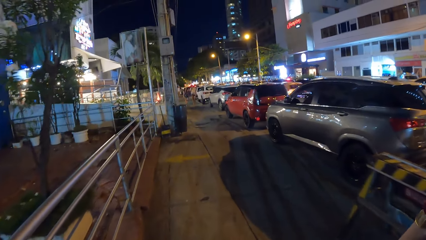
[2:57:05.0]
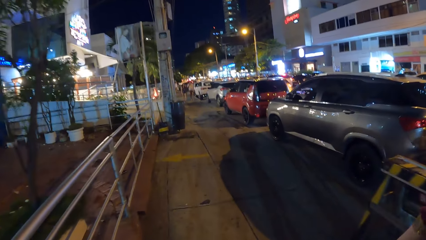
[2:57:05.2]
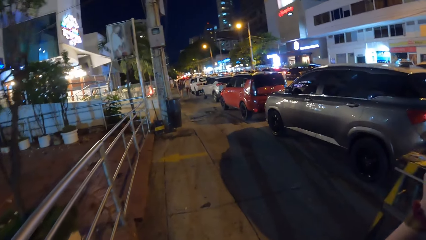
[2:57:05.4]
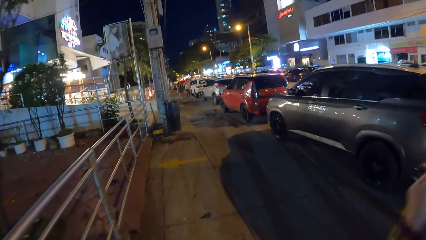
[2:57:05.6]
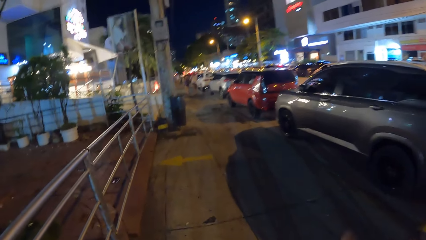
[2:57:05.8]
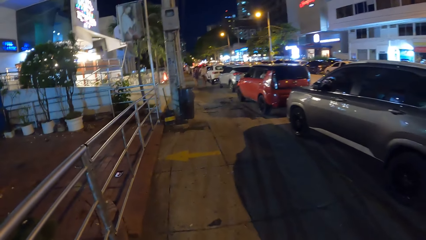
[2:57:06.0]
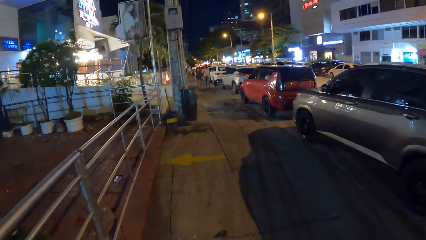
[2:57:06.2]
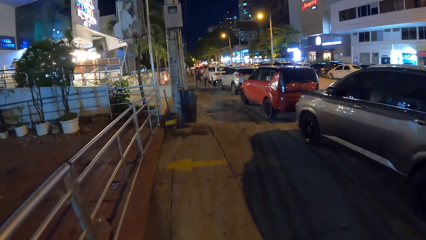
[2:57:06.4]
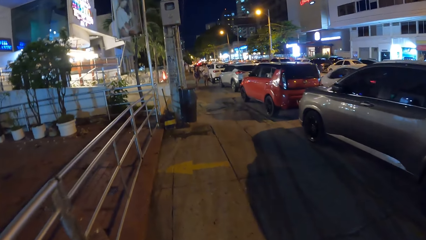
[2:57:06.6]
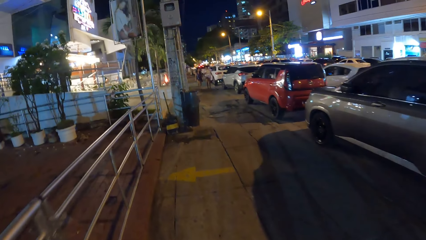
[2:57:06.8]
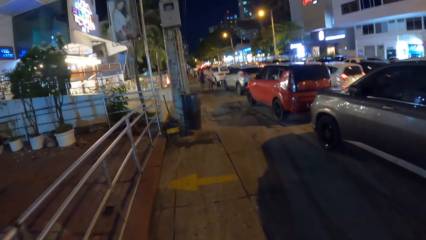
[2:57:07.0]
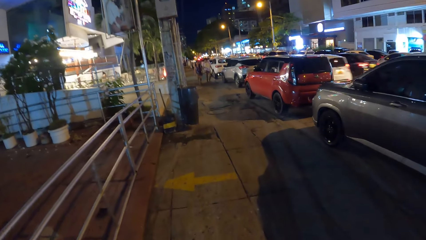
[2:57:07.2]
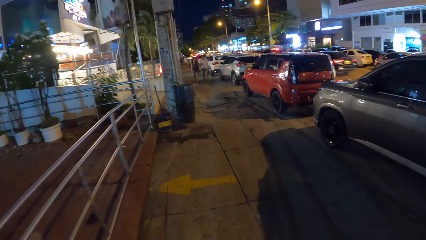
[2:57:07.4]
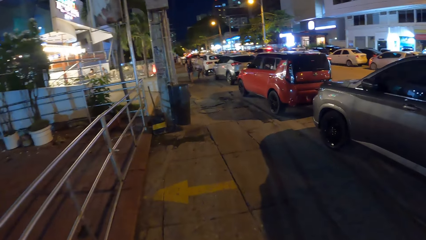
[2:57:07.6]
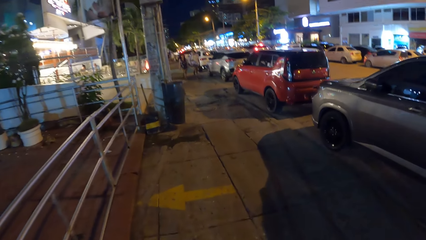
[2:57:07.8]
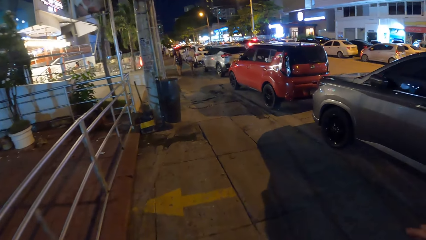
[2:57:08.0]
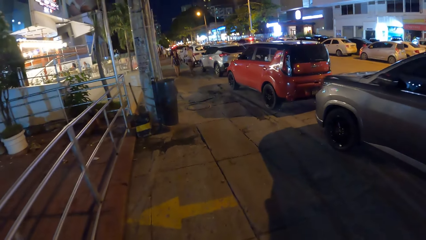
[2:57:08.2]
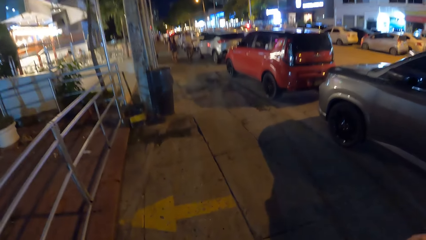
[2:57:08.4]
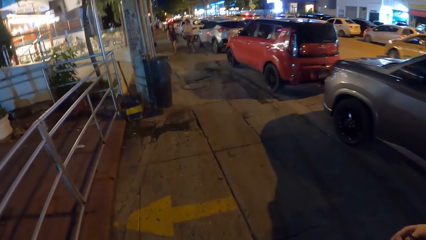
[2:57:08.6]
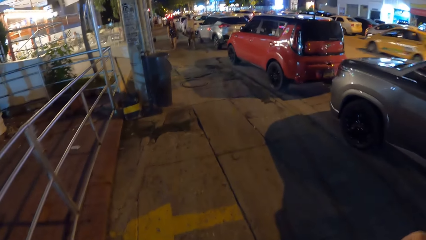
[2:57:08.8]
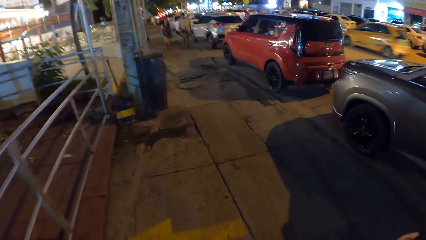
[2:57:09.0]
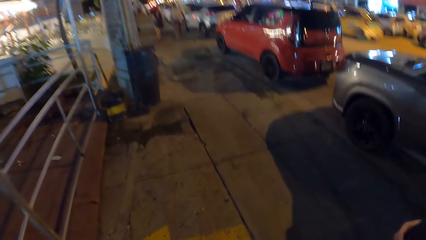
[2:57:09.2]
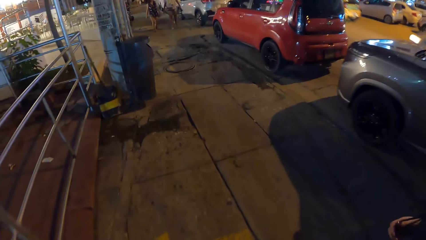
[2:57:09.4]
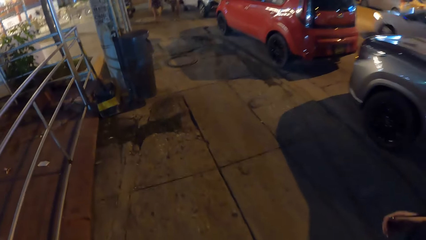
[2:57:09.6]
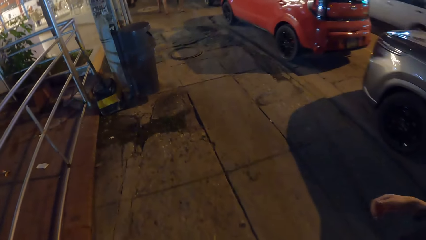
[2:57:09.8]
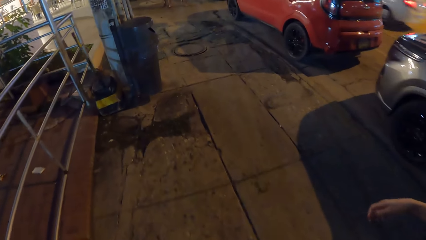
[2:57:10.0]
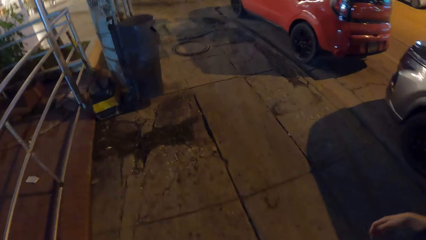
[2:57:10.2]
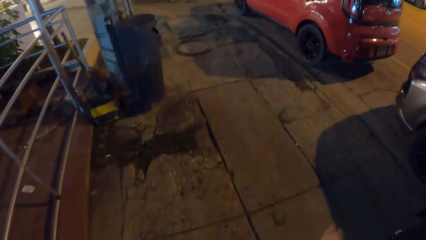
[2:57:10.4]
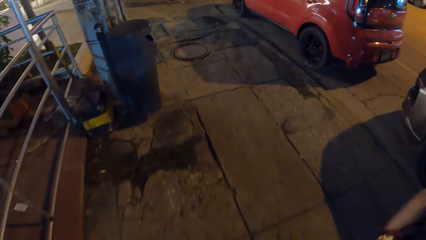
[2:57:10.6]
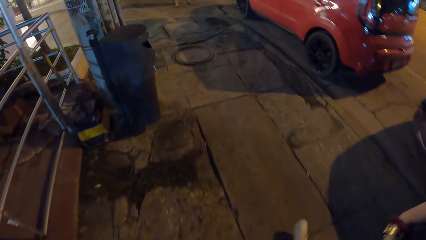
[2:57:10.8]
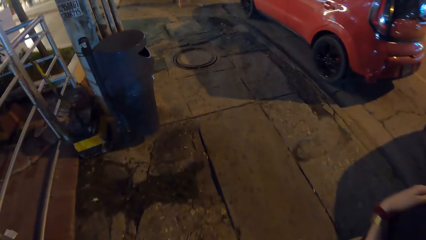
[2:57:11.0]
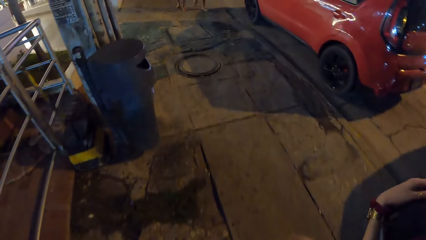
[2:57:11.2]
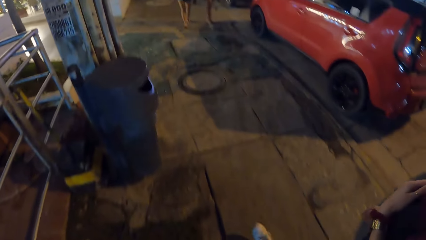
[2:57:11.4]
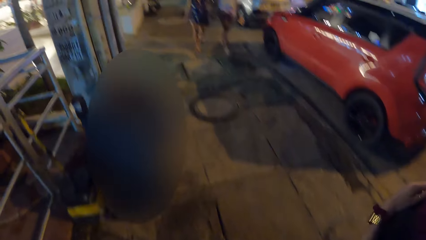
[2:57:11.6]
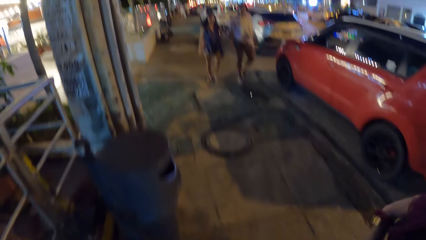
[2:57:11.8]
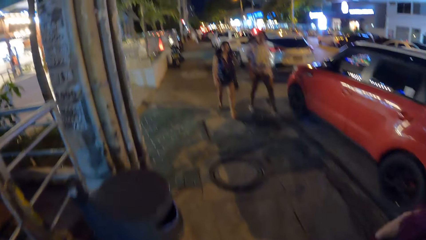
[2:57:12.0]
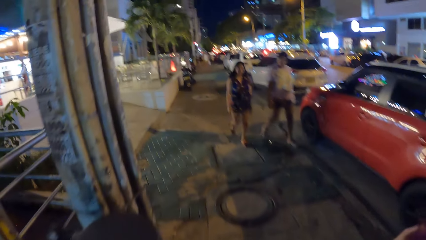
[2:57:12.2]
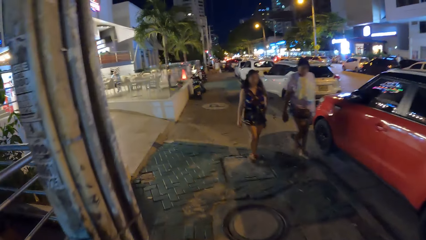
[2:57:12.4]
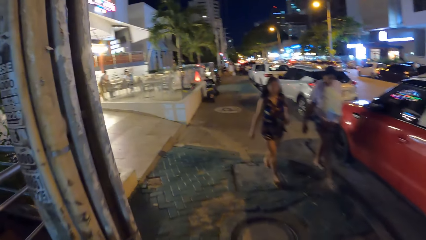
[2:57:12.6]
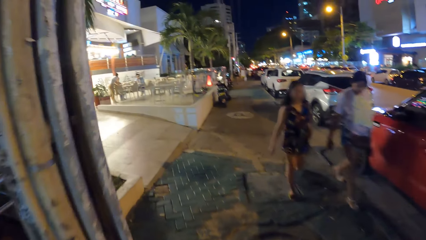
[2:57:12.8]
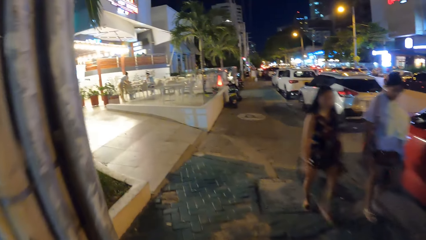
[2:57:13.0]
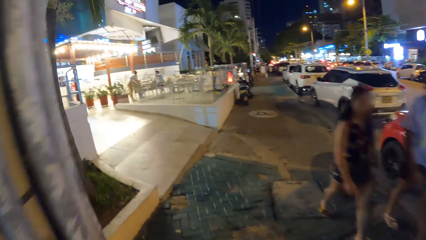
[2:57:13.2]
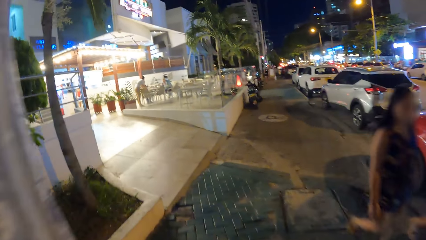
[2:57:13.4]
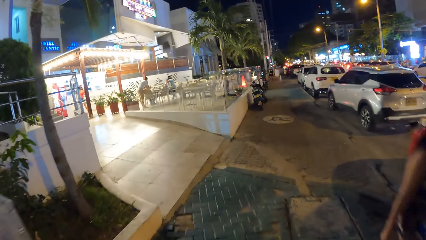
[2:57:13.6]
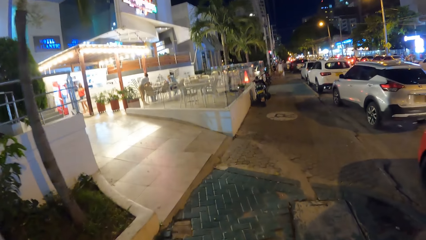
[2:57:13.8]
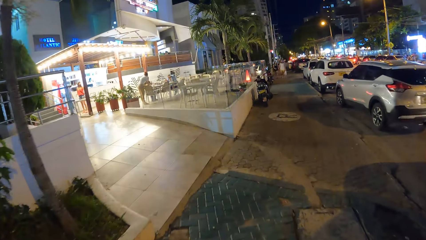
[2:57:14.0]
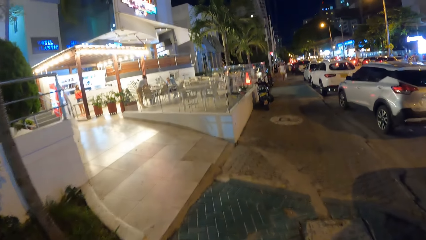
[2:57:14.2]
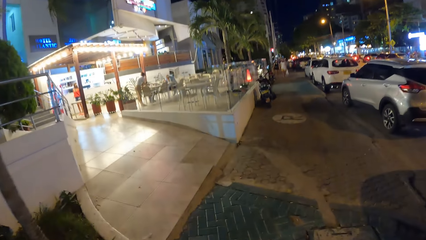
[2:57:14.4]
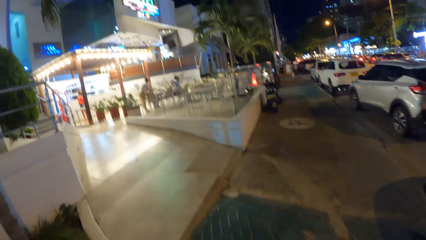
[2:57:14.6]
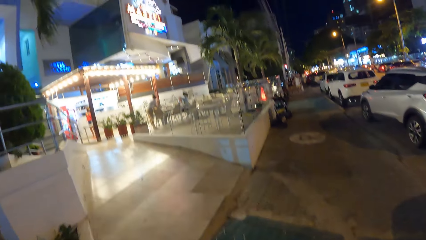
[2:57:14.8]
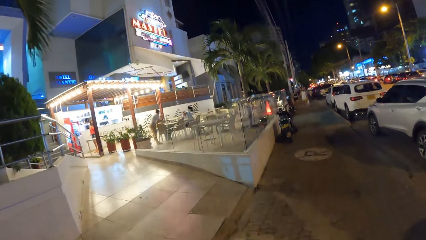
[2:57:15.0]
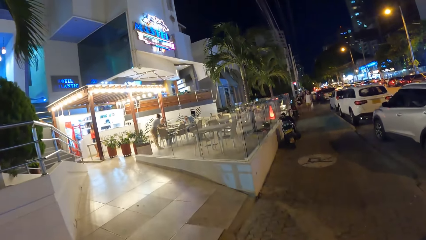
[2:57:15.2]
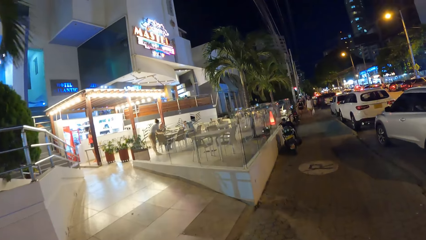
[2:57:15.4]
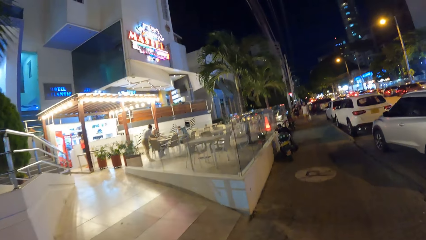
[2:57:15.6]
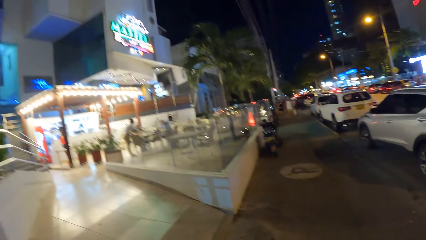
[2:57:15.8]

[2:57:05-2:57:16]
A woman touches her stomach with her left hand.

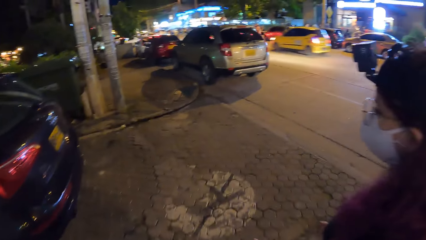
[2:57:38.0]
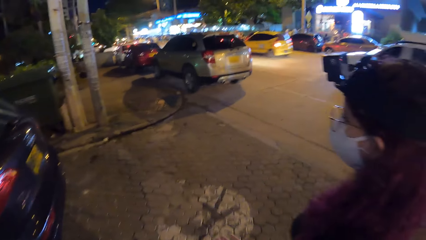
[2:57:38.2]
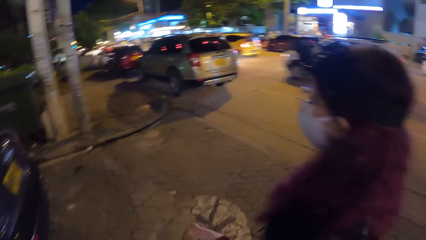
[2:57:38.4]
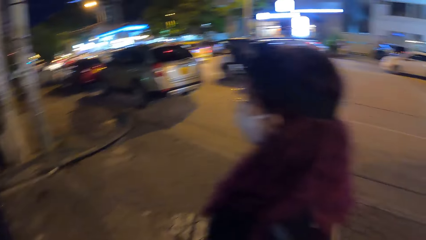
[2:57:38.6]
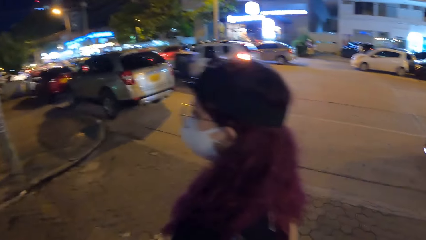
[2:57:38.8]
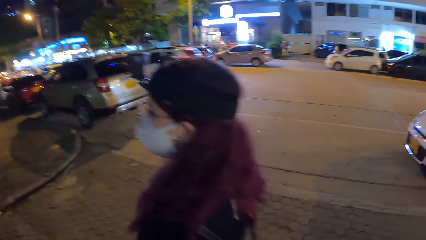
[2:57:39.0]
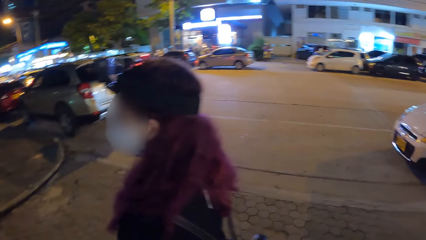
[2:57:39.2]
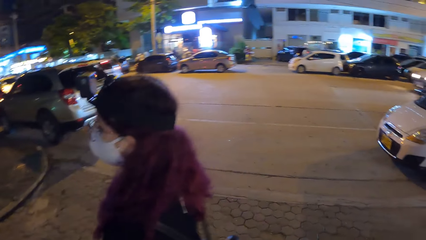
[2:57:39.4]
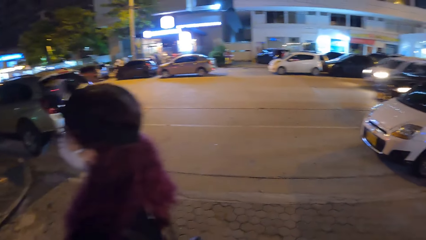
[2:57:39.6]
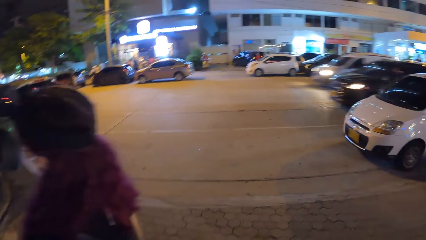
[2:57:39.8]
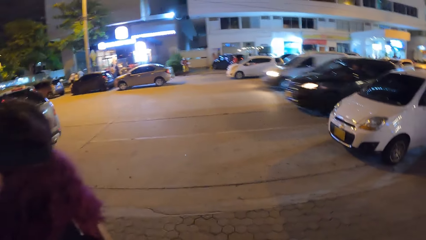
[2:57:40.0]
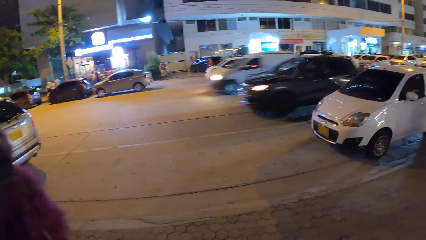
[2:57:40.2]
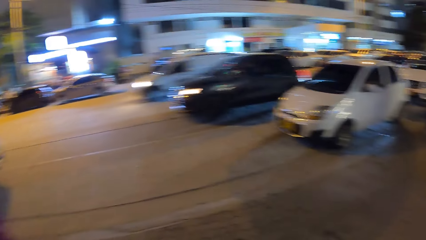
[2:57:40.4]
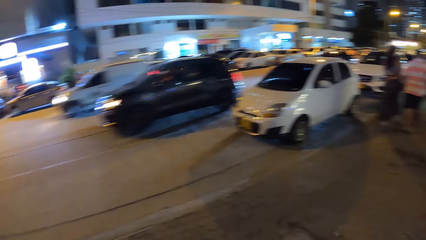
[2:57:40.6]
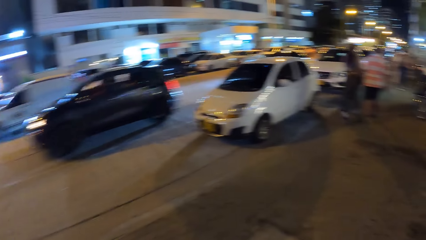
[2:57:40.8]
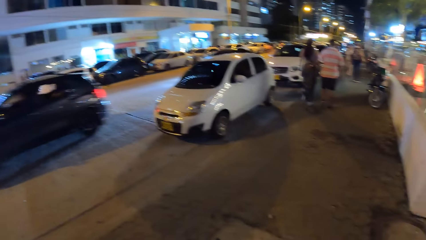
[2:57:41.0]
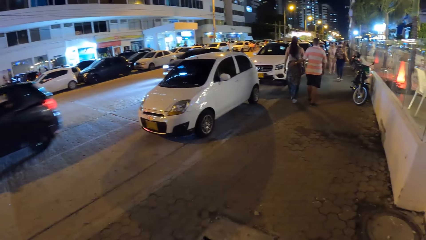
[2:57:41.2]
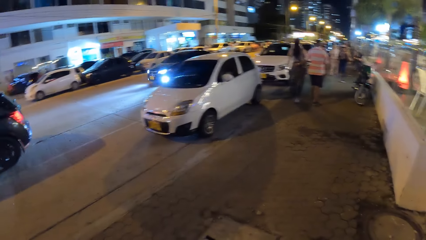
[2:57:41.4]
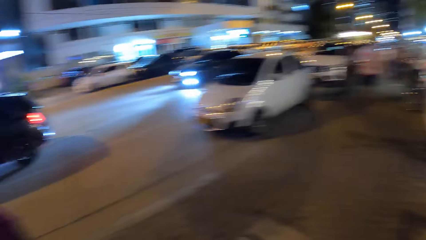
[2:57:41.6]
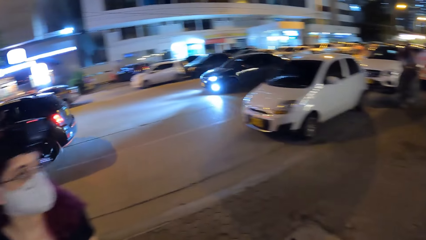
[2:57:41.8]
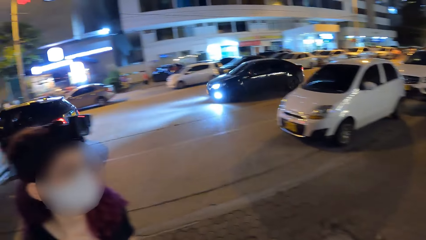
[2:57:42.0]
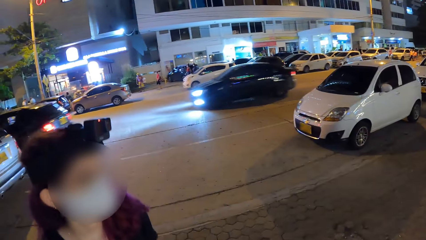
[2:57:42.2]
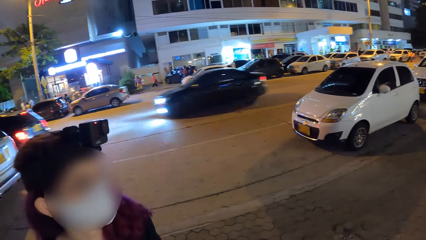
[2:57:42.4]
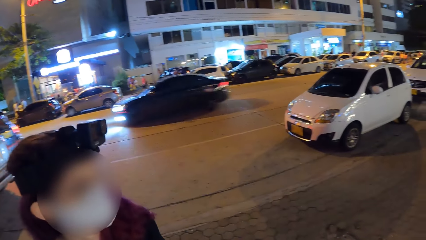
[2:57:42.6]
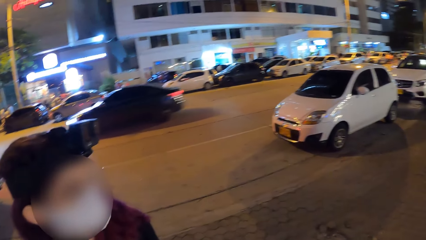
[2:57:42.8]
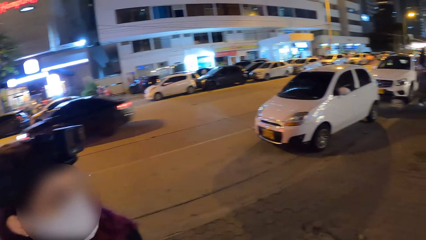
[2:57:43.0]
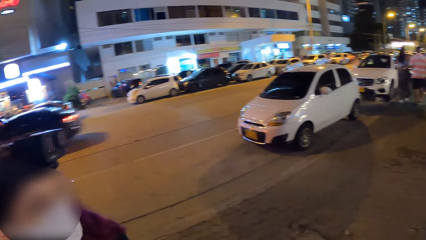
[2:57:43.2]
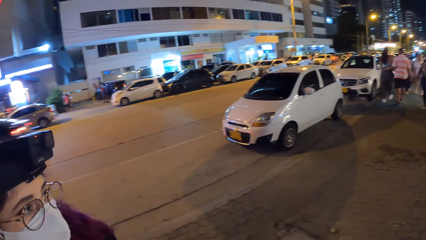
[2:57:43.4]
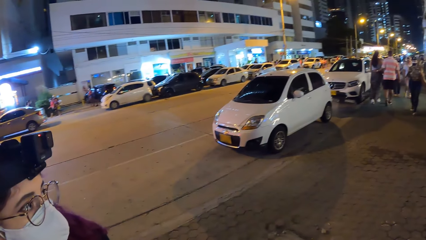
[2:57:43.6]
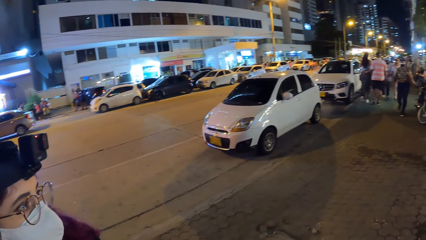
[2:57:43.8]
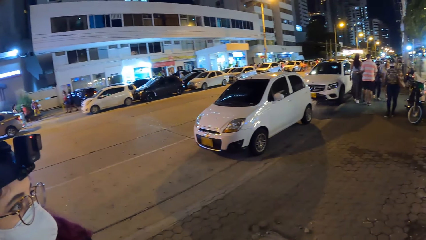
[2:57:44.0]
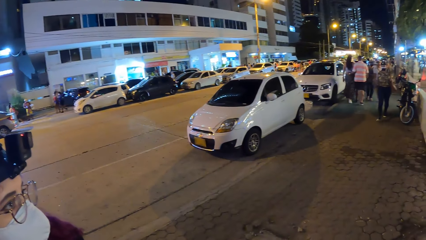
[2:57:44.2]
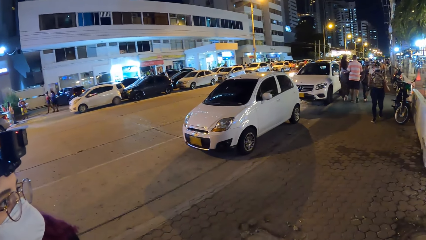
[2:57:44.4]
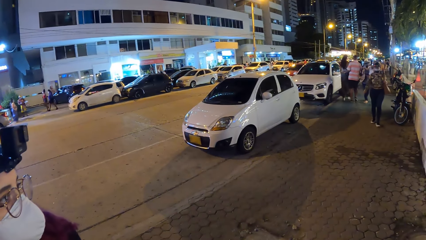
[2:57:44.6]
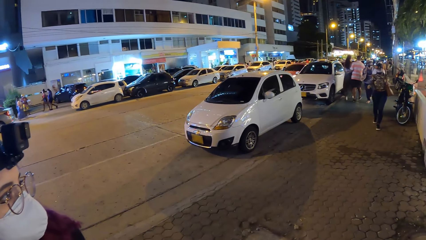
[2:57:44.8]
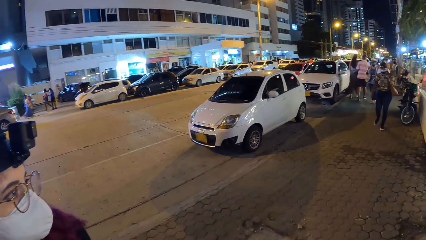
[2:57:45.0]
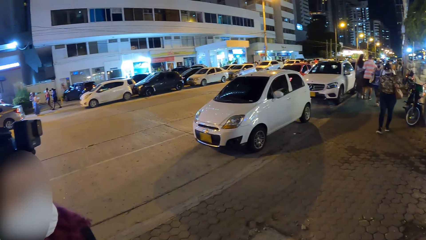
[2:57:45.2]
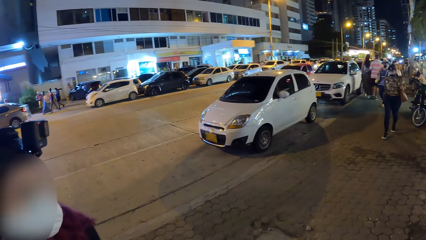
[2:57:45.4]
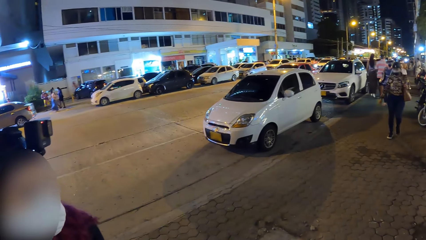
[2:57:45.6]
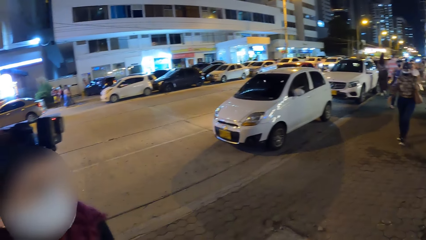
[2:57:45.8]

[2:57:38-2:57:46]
The camera wearer looks around. A woman walks towards the camera wearer and another woman.
